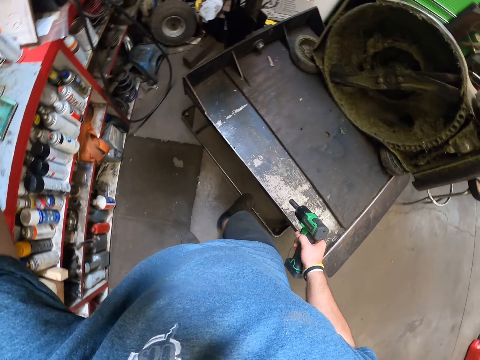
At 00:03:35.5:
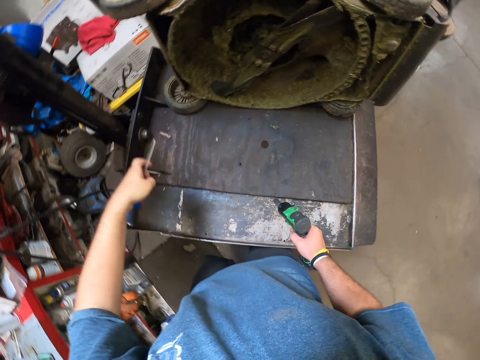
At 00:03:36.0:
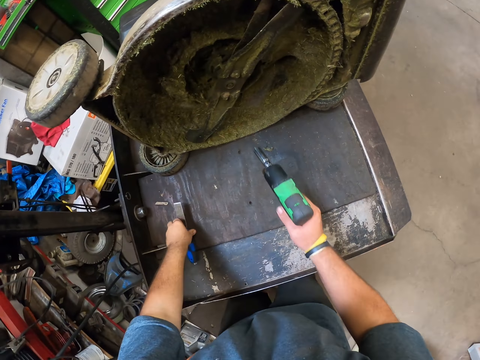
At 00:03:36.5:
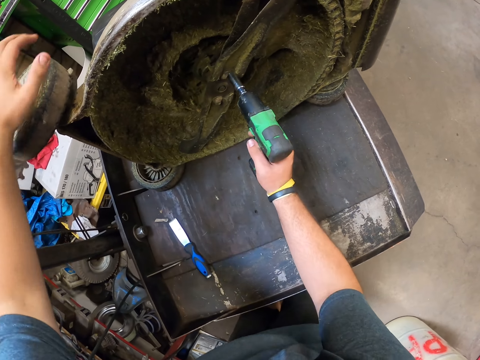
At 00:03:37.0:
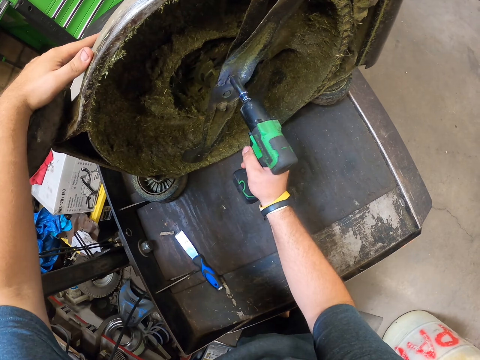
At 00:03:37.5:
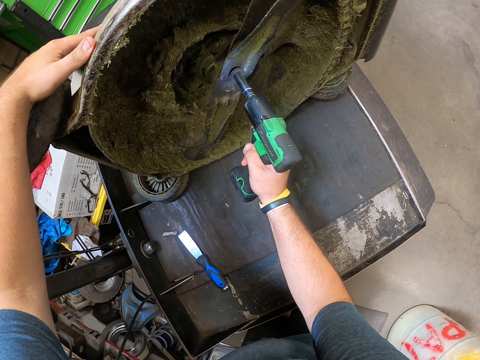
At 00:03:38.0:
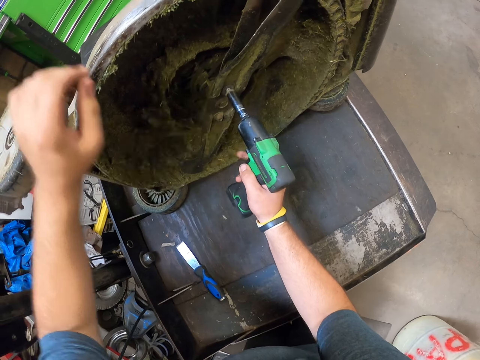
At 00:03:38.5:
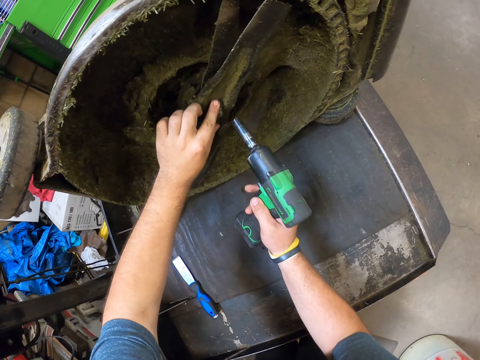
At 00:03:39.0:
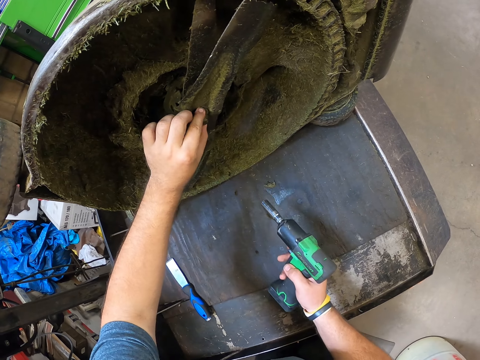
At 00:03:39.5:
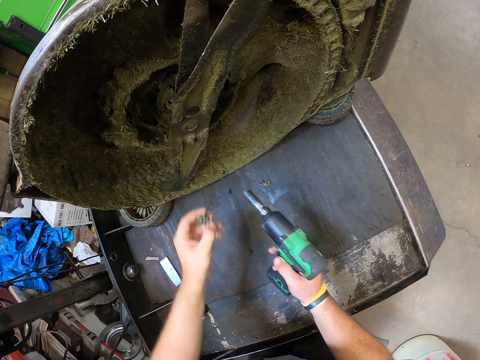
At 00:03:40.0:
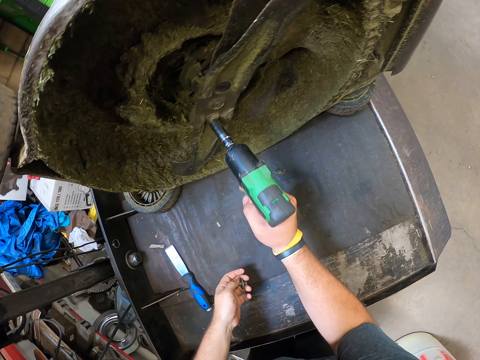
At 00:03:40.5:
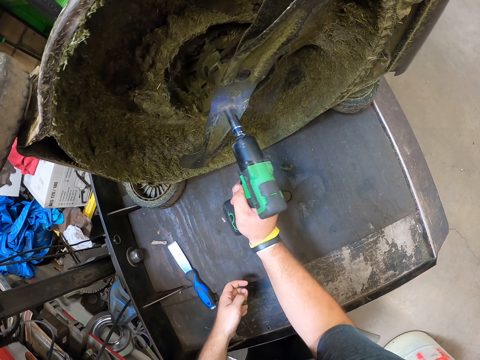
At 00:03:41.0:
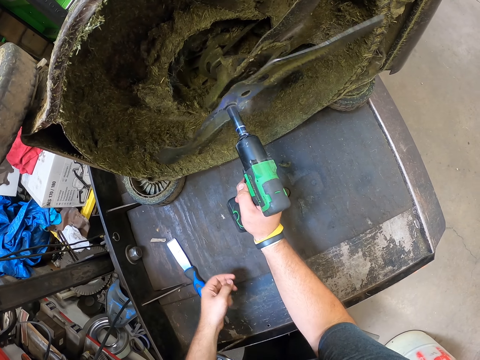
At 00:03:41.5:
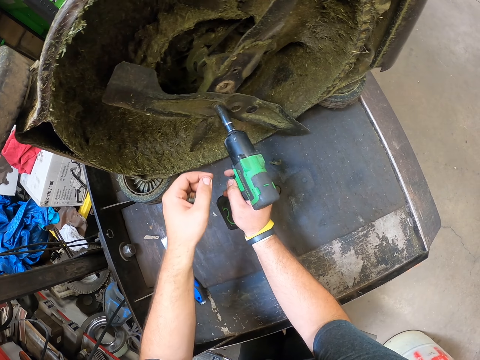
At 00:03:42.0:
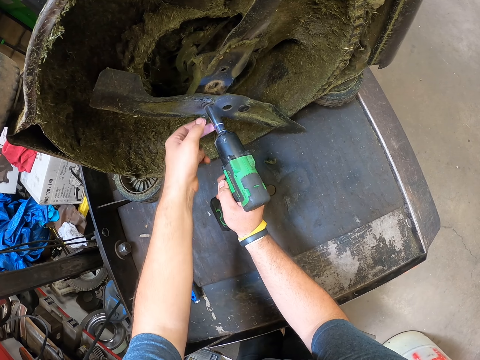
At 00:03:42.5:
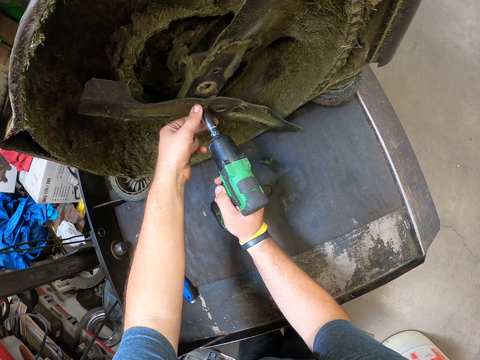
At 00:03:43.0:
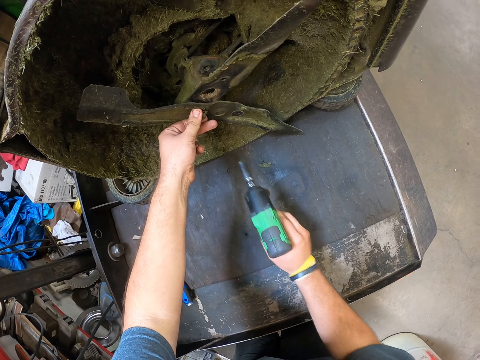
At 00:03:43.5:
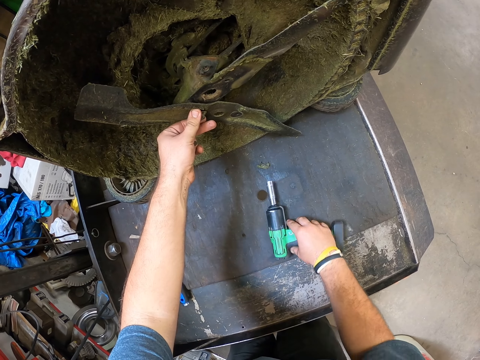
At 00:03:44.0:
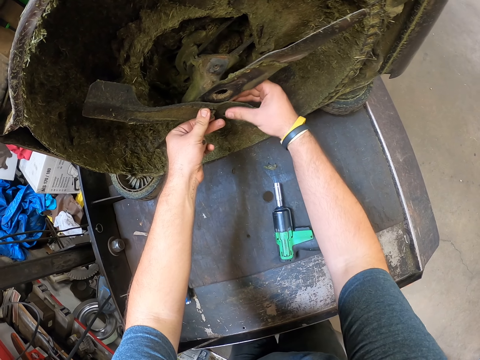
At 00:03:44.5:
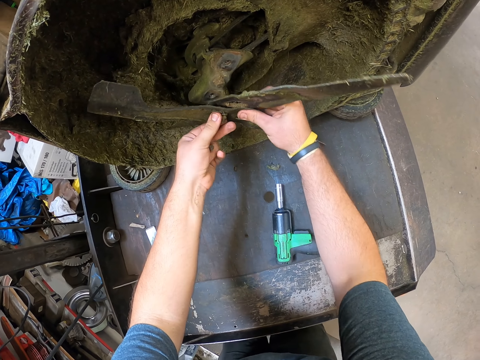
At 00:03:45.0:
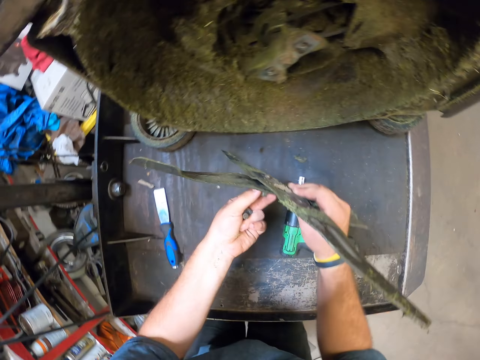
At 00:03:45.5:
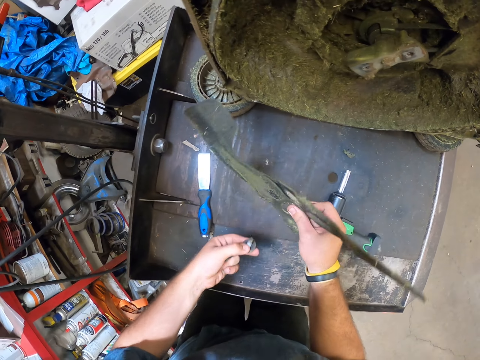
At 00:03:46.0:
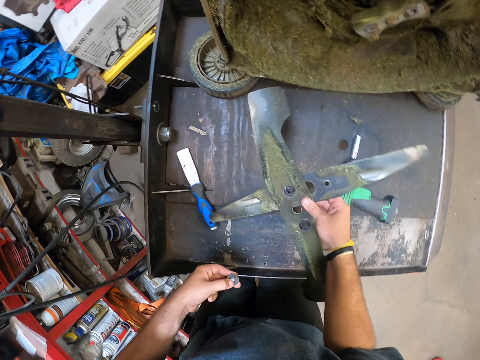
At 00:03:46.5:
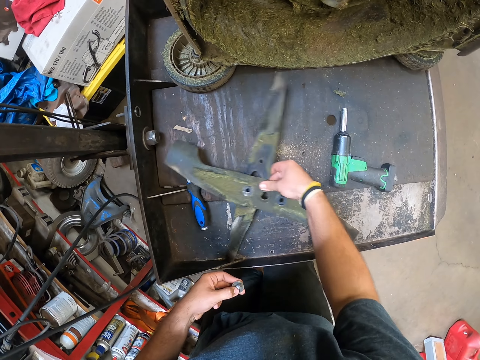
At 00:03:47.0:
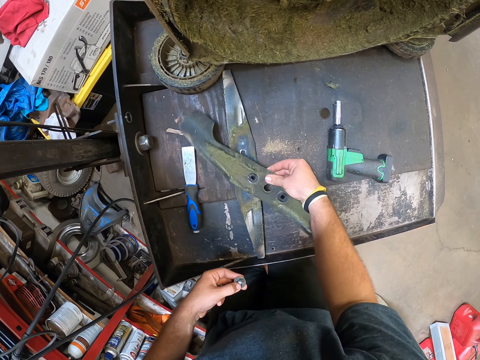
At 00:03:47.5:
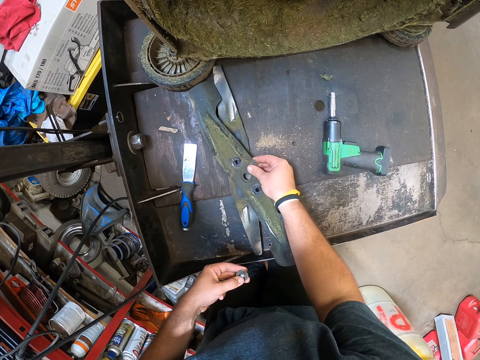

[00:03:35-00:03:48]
The camera wearer puts the cutter on the panel. He loosens the bolt. He holds the bolt with the left hand. He holds the drill. He loosens the bolt. He removes the bolts on the gas cutter. He holds the blade with both hands. He holds the bolt on his left hand.

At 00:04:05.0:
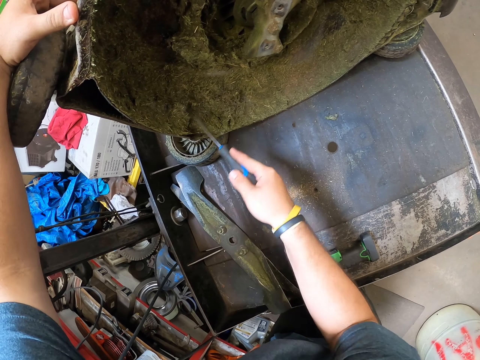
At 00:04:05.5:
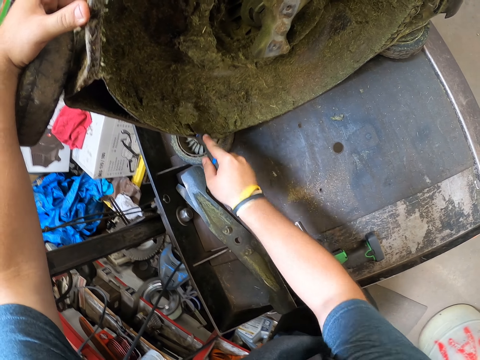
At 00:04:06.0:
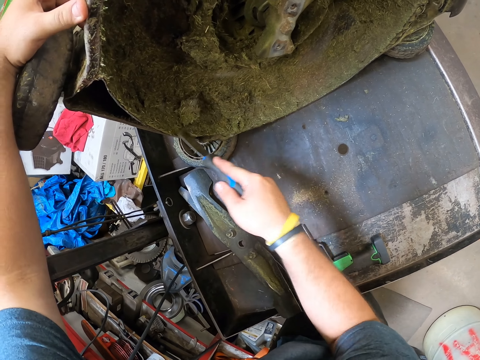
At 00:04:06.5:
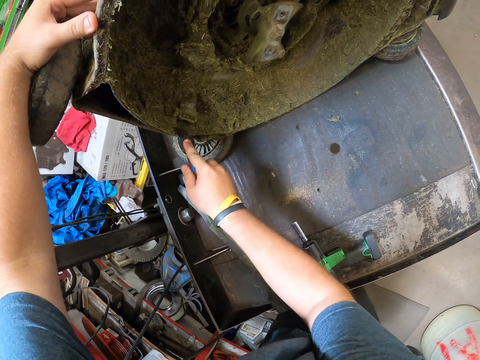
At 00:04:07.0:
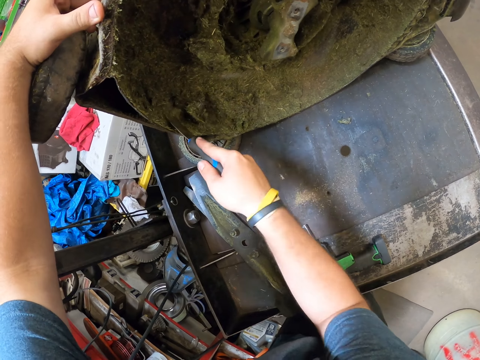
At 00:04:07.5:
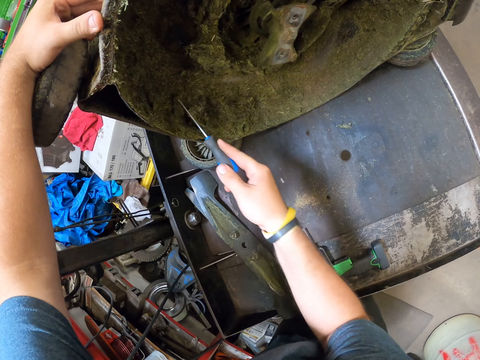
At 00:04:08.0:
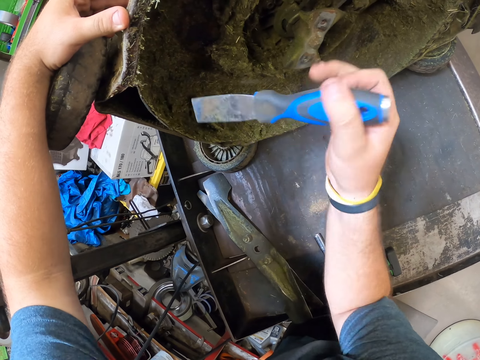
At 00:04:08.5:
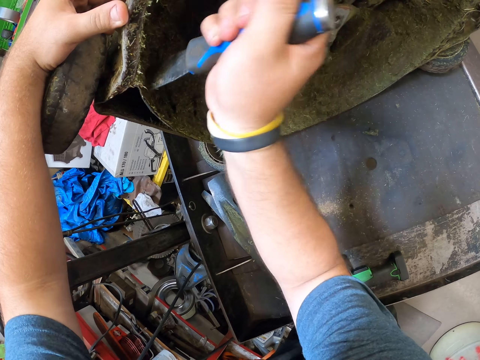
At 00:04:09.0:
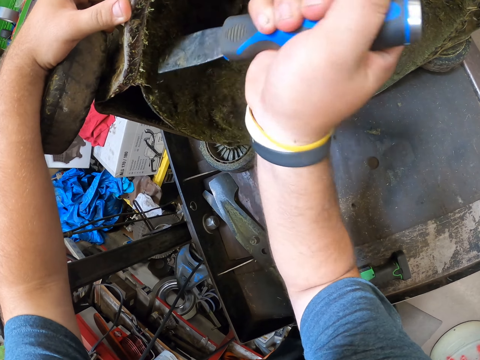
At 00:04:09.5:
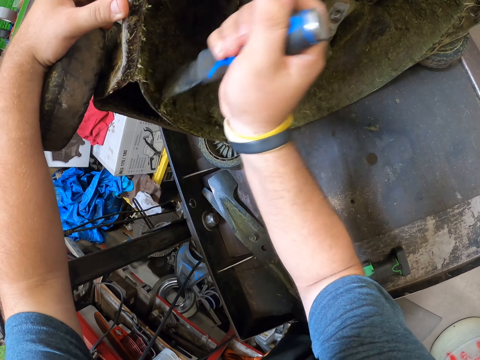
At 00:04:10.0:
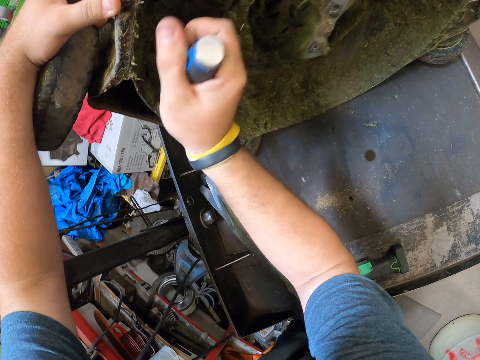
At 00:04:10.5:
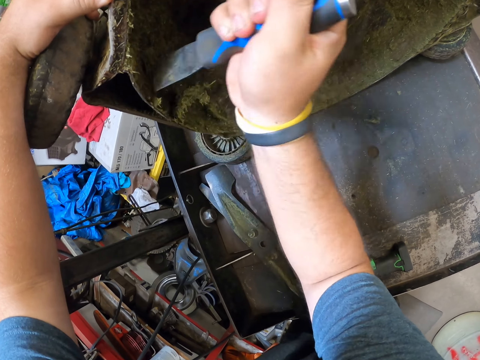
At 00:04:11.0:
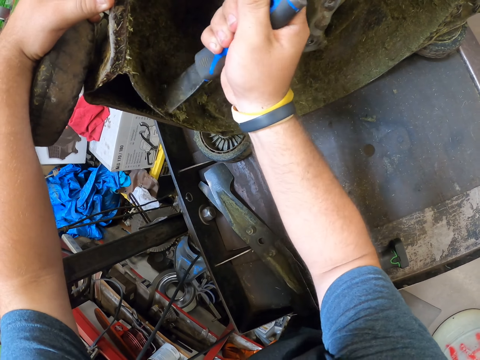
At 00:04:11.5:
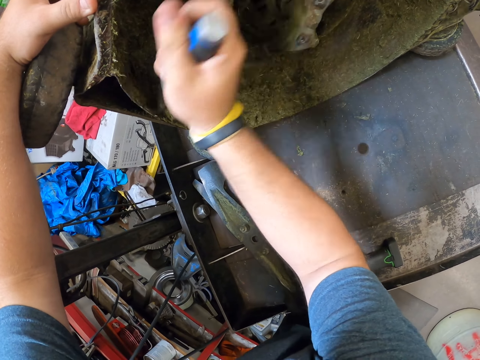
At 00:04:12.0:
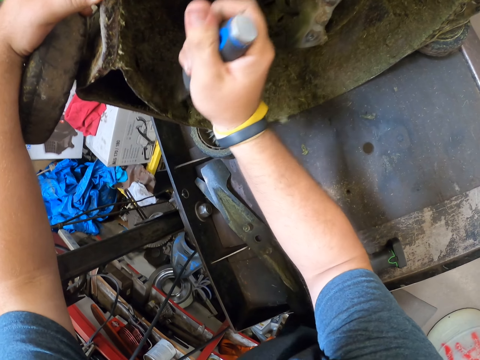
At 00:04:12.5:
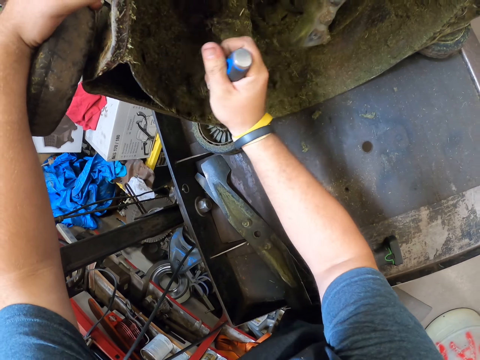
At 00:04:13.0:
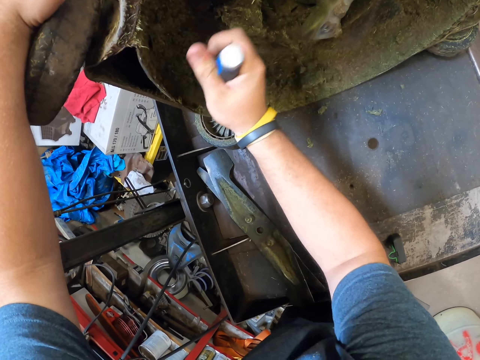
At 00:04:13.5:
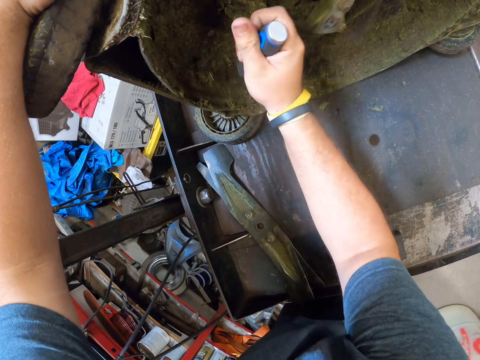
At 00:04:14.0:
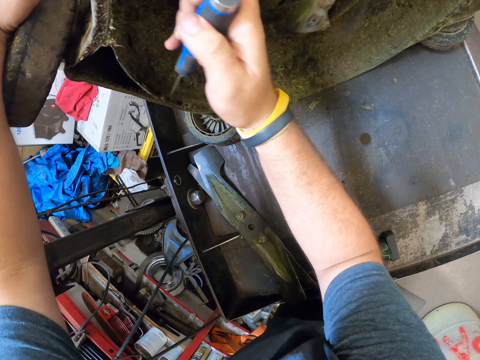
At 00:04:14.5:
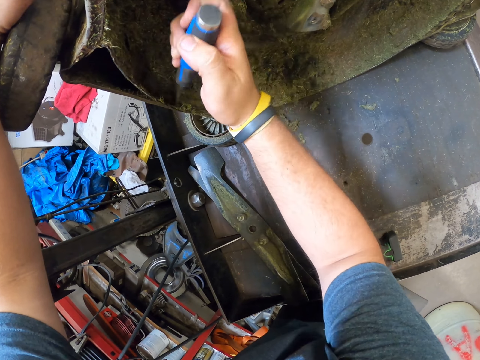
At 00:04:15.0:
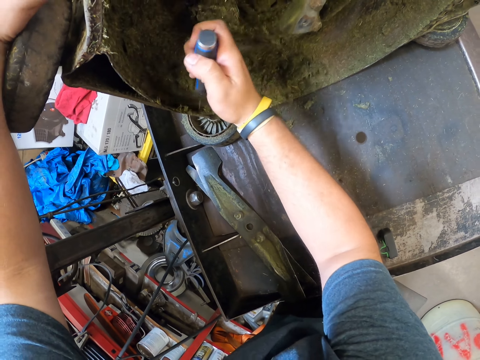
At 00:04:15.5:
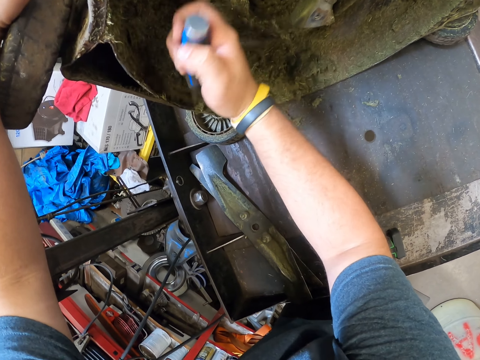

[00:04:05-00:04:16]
The camera wearer removes the grass from the lawn mower. They are removing the grass from the grass cutter. They scrape the grass.

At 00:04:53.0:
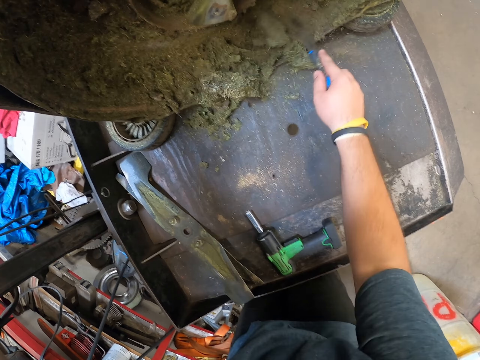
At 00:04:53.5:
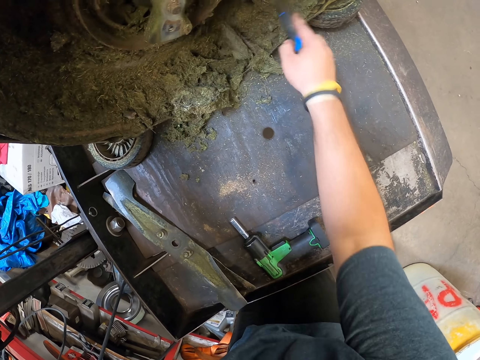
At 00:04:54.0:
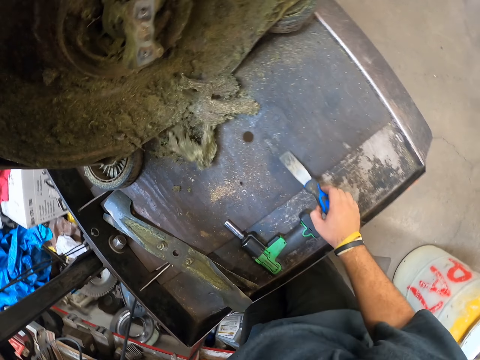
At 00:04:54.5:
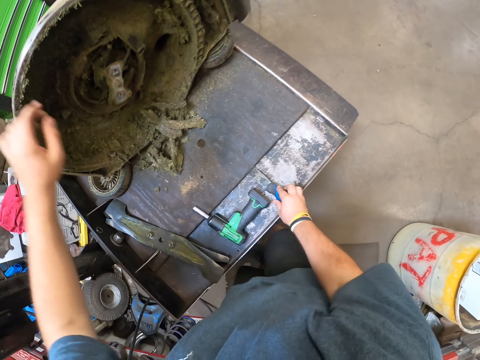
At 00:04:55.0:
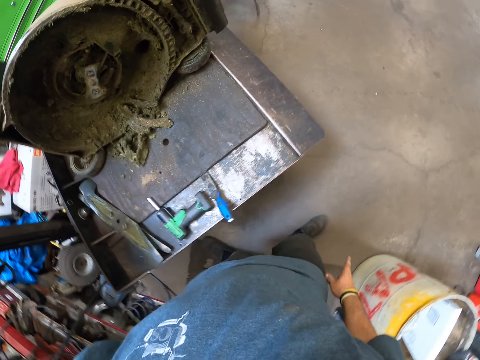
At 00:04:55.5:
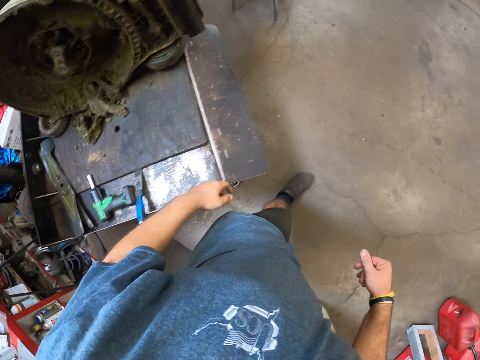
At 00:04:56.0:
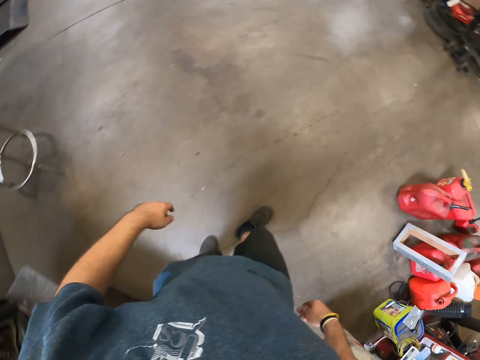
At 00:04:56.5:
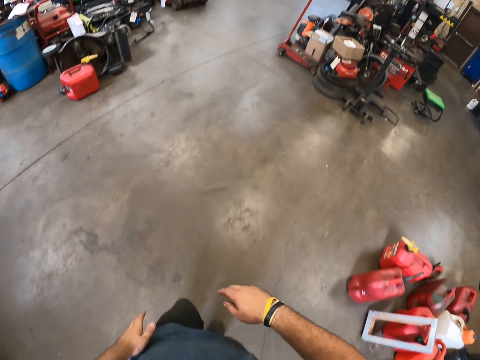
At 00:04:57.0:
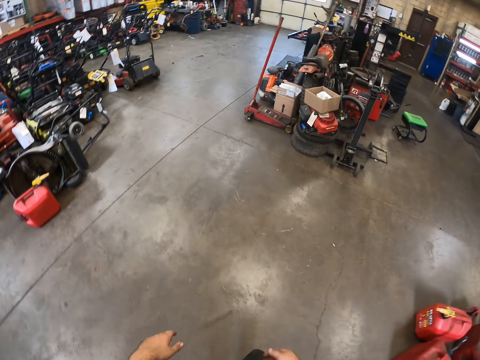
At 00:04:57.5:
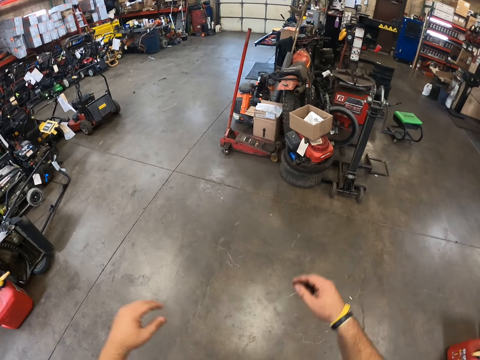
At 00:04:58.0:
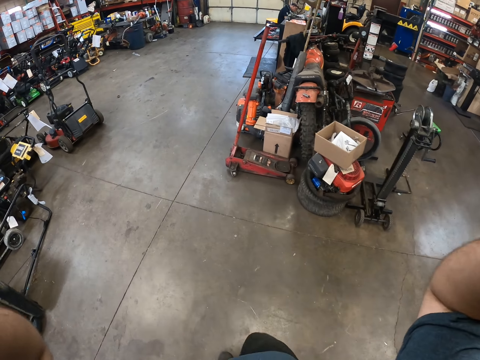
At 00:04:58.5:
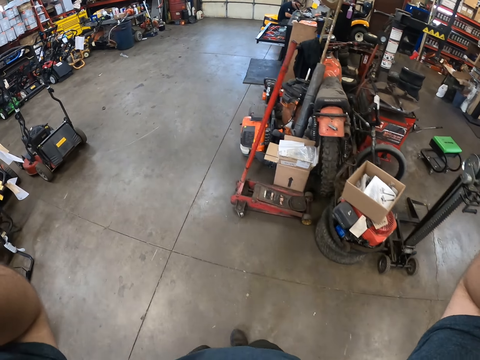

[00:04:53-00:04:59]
The camera wearer puts the cutter on the panel. They walk in the garage.
